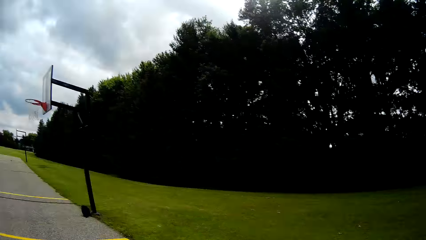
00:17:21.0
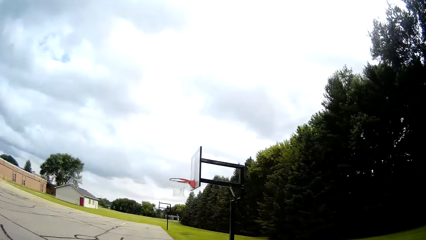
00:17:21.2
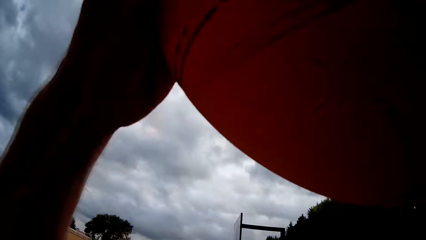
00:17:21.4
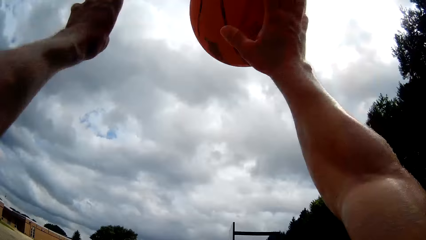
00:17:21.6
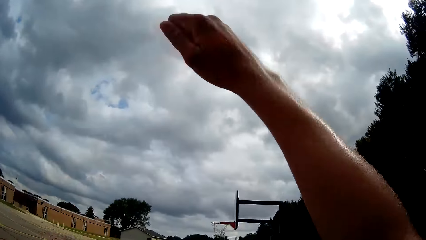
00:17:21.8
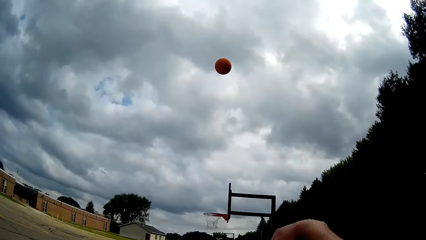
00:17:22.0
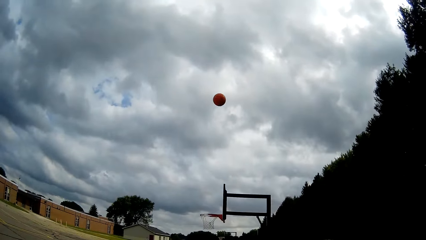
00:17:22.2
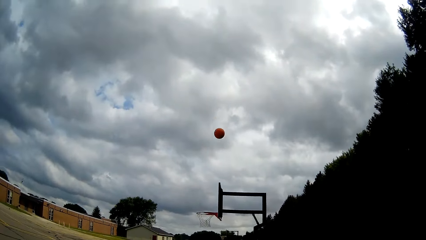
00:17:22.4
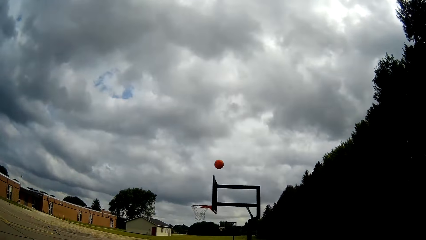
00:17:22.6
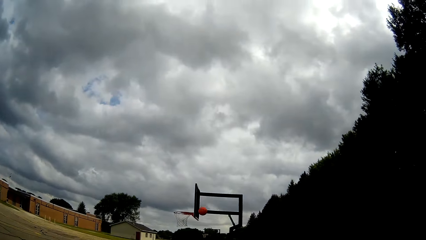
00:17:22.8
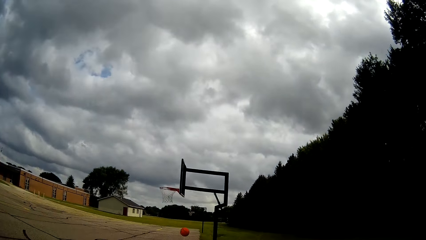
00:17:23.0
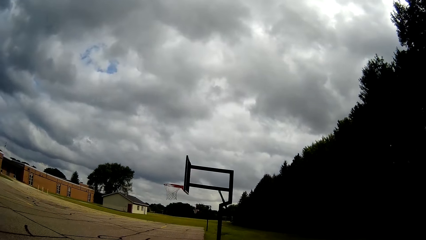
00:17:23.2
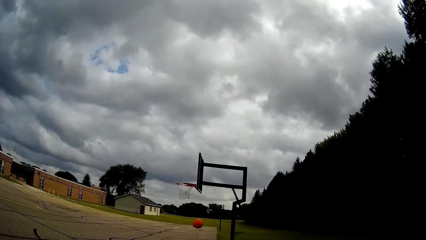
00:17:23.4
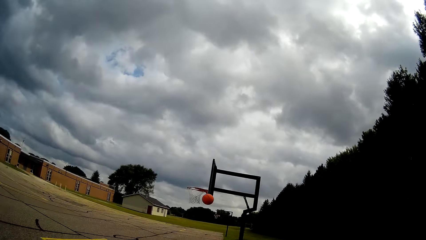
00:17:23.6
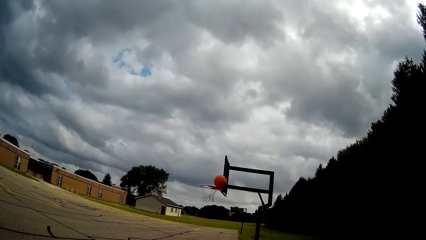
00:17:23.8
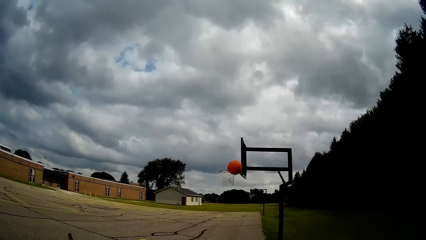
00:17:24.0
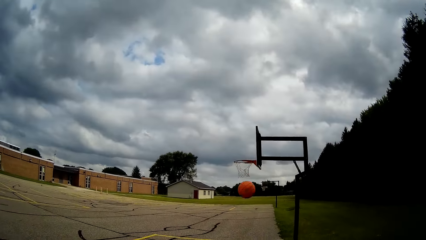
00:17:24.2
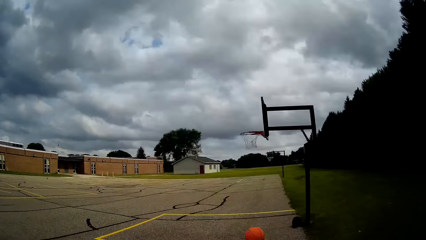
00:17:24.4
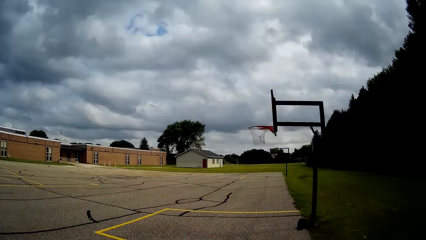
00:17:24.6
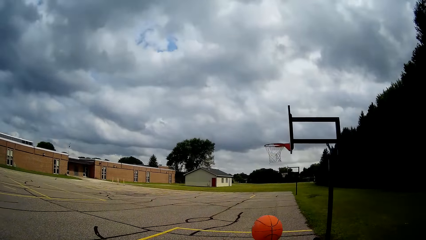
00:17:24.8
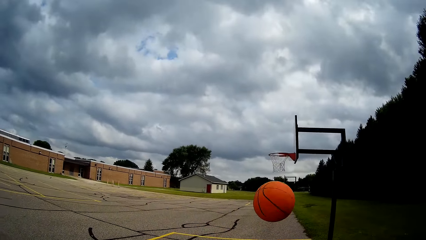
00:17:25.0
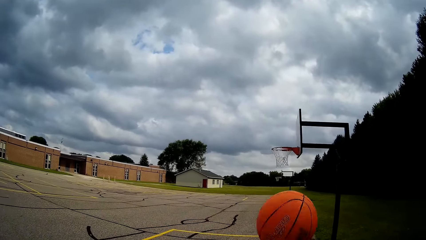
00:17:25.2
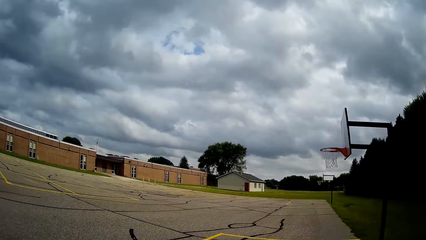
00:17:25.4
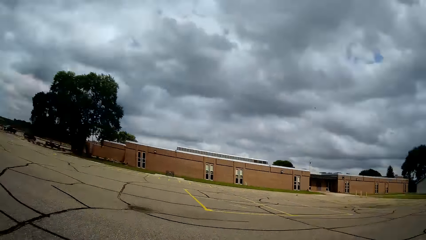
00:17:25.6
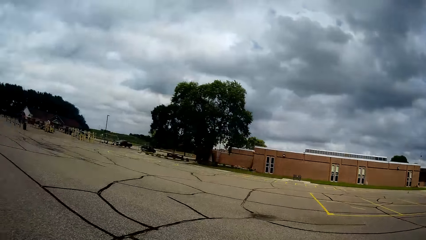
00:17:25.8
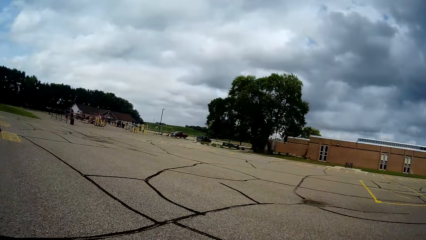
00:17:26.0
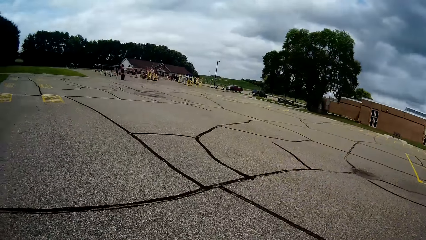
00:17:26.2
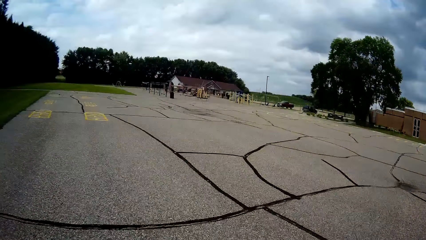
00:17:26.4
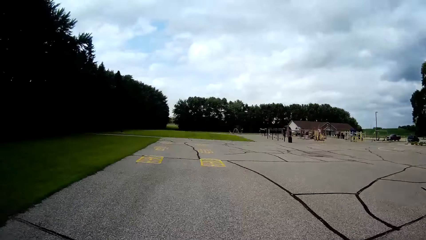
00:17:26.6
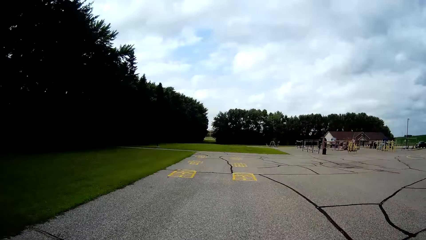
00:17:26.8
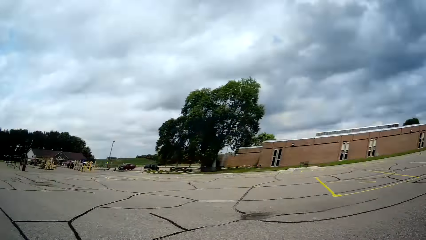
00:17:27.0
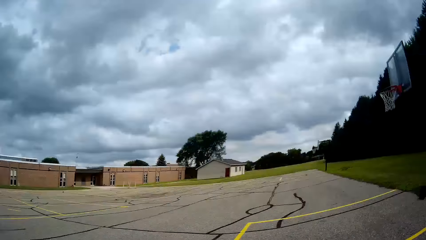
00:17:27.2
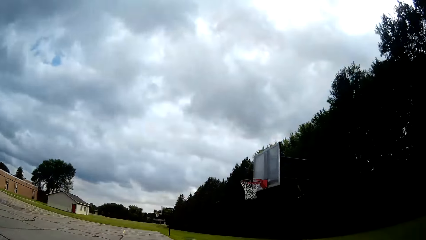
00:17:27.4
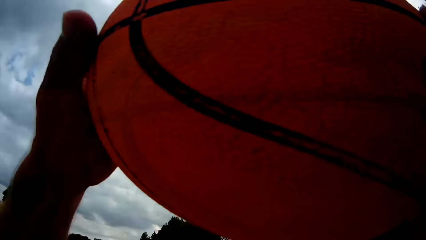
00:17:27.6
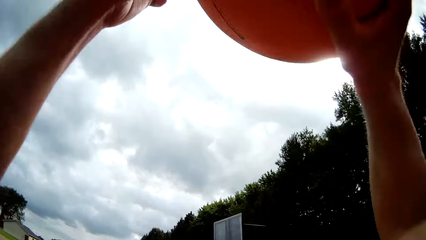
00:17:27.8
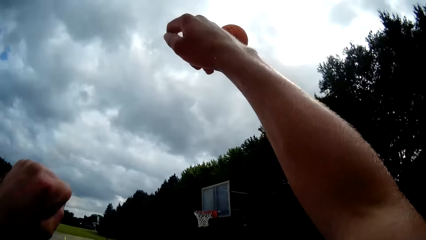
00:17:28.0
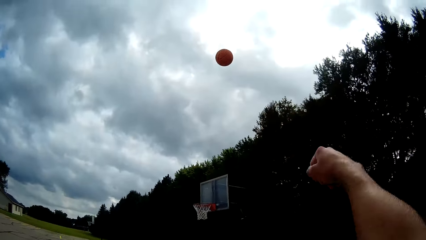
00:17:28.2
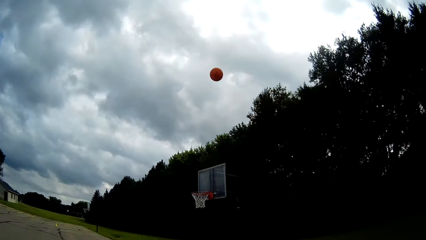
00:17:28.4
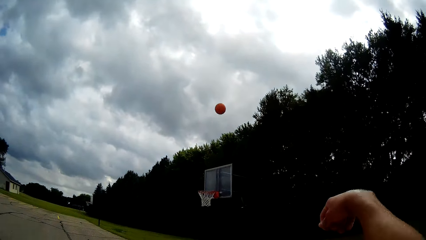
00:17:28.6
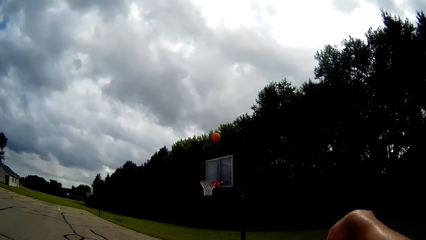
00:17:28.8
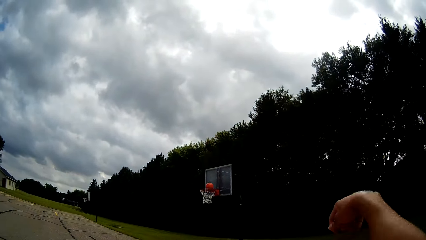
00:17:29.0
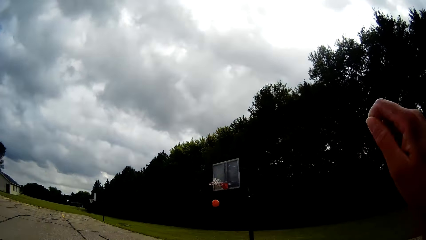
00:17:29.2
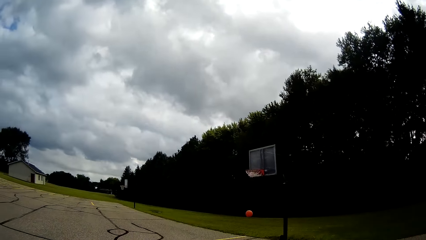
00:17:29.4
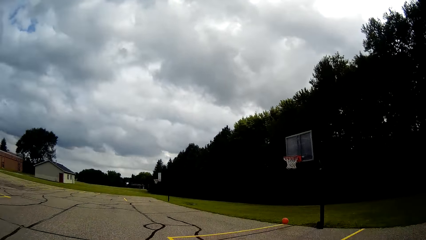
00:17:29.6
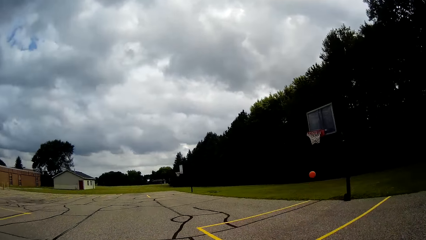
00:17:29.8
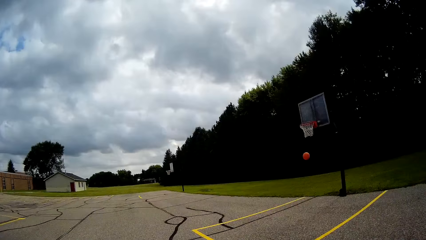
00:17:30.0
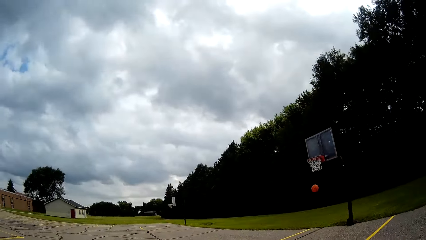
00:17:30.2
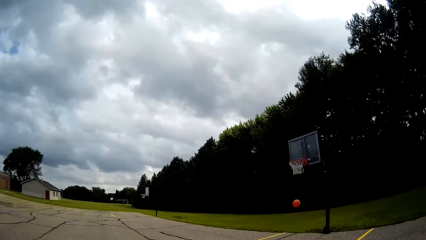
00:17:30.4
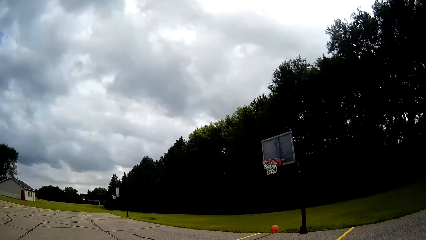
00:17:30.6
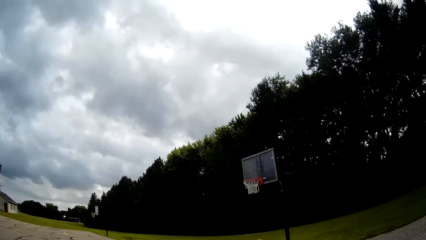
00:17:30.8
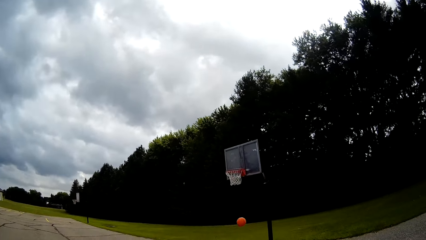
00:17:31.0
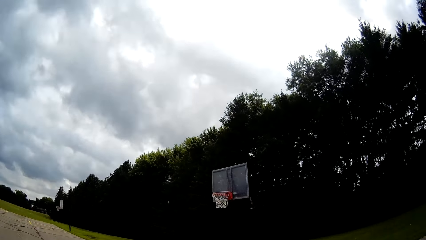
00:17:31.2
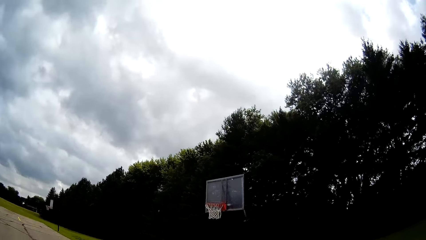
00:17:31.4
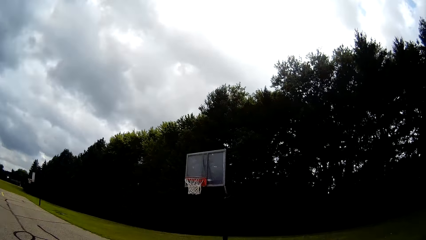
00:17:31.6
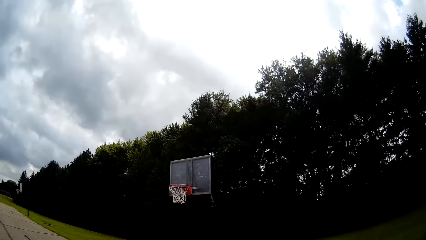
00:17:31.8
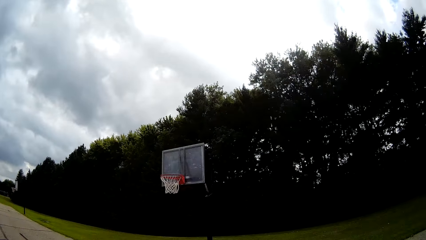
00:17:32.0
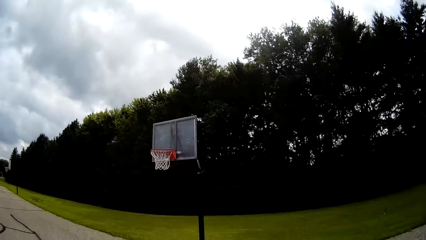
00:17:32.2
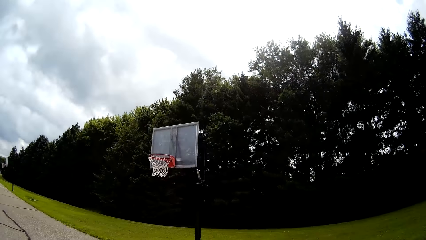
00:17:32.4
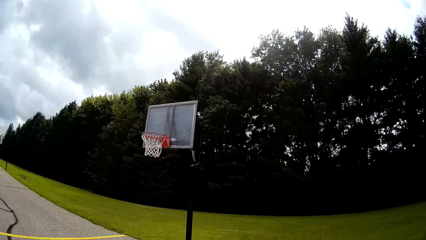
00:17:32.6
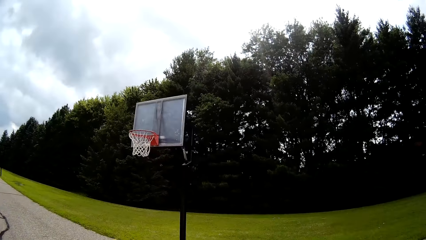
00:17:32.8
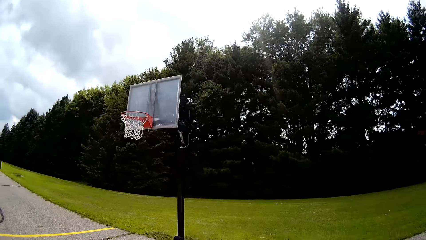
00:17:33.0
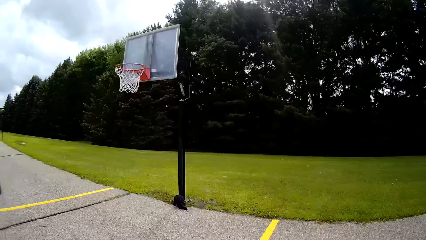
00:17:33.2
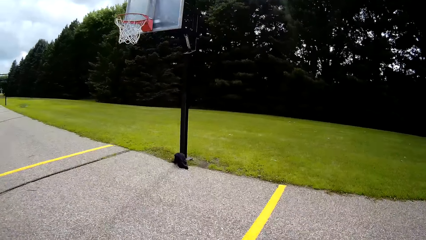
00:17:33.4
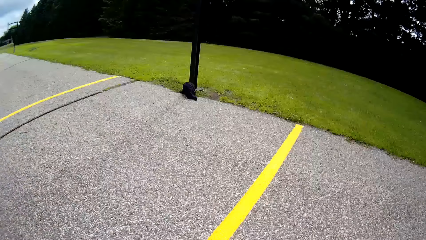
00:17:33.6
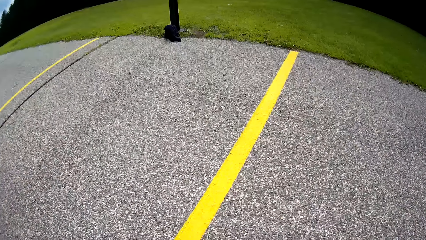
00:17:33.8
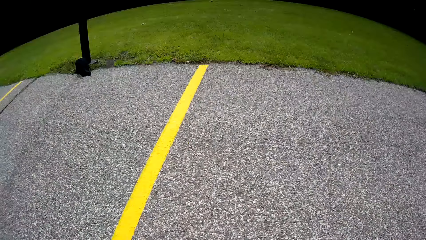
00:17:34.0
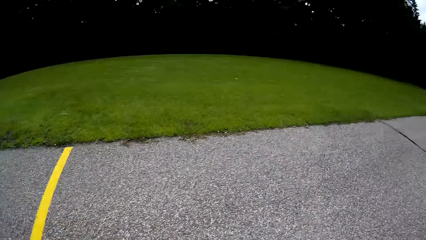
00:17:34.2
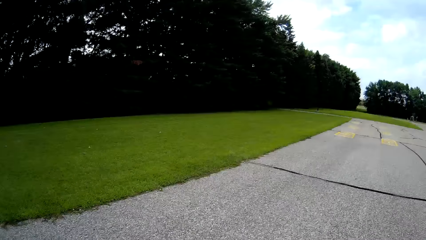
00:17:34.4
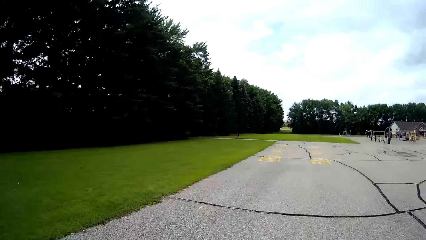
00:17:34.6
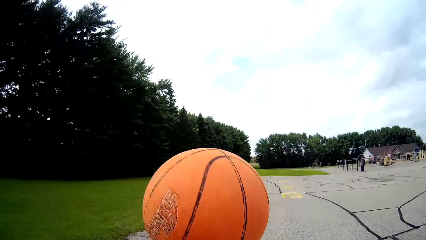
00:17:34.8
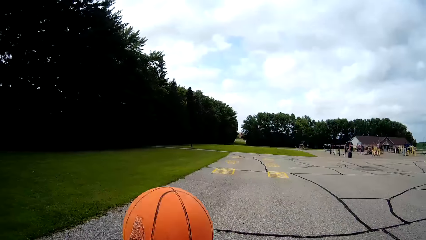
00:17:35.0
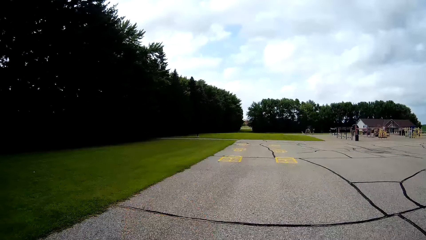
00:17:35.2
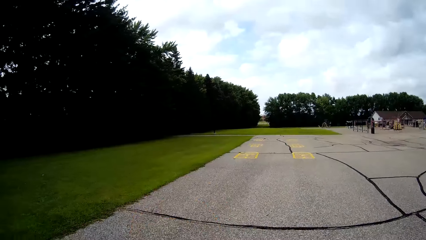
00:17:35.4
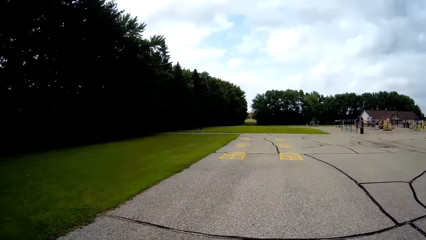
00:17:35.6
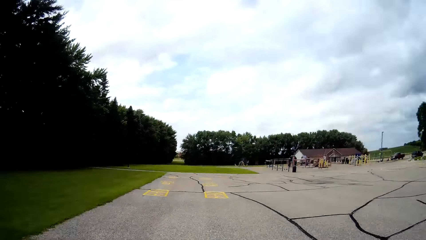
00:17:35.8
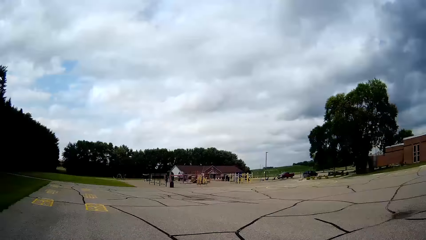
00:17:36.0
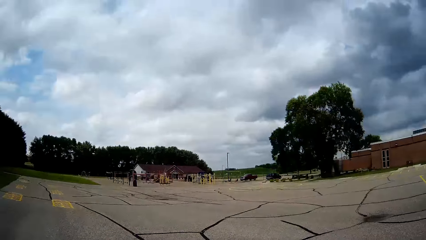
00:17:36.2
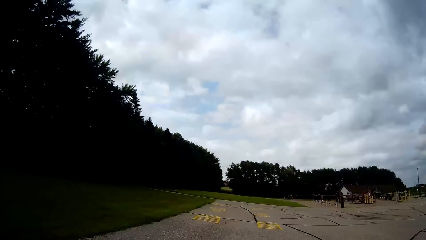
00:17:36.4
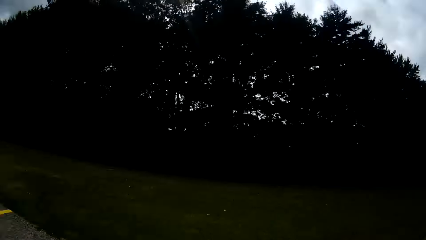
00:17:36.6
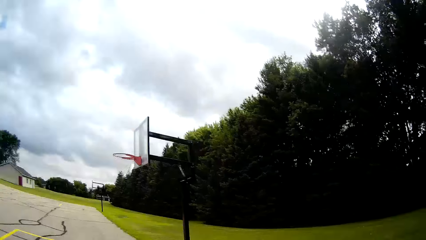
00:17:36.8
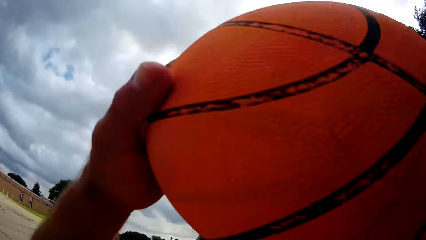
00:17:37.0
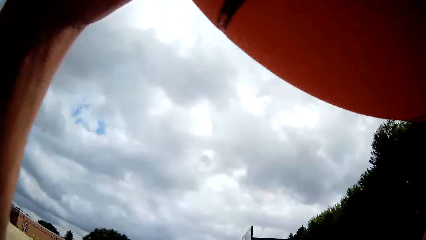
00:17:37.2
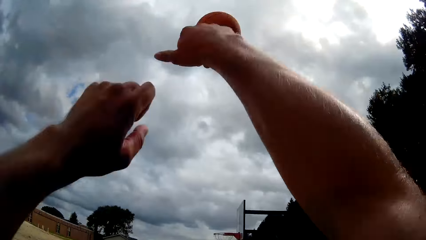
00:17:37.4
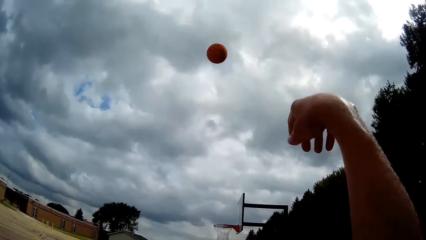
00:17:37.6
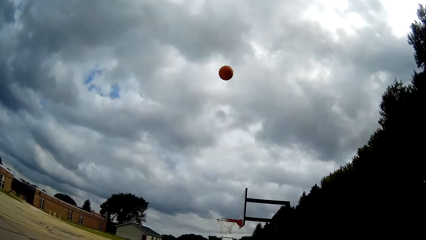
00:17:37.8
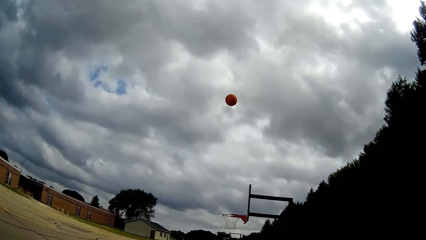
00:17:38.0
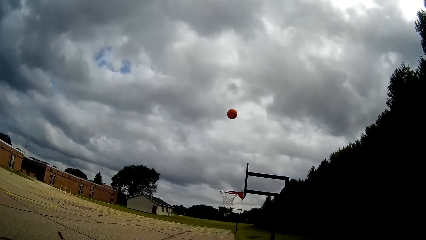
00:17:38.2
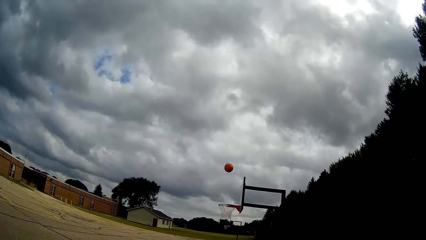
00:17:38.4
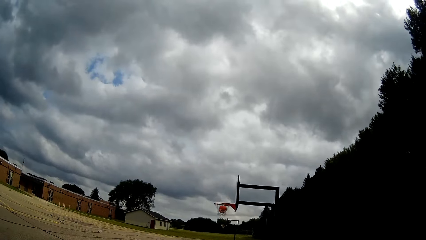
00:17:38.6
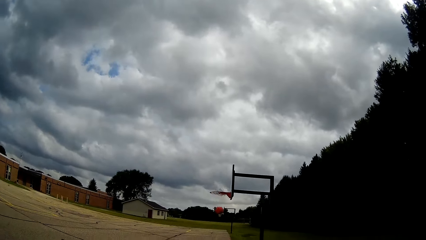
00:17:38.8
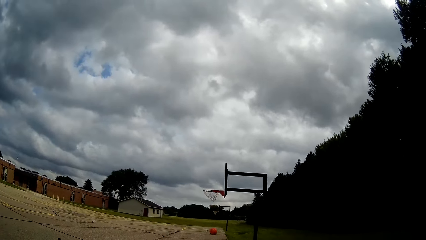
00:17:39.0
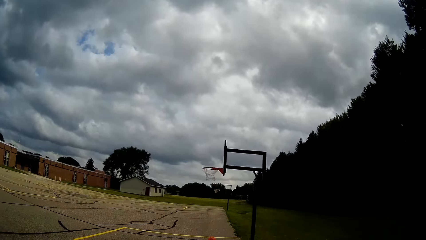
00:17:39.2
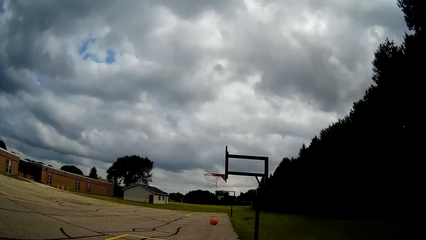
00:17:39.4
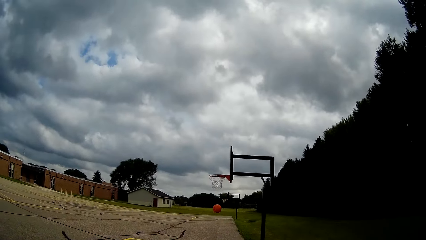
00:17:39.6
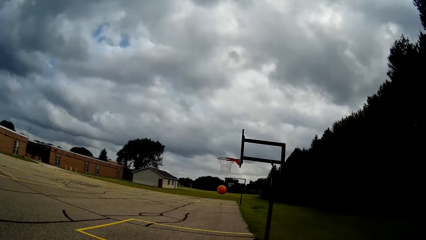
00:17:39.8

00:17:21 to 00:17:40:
The camera wearer throws the basketball at the backboard hoop with both hands. They play basketball. They catch the basketball and bounce the basketball. They throw the basketball into the hoop net with both hands. They move towards the basketball. They walk around. They pick up the basketball on the ground. They bounce the basketball. They play with the ball. They throw the basketball into the hoop net with both hands. They play basketball.
